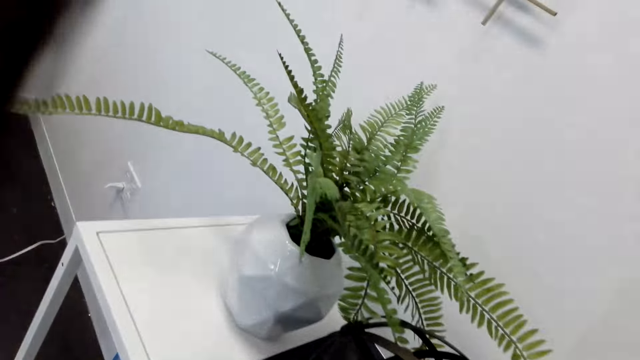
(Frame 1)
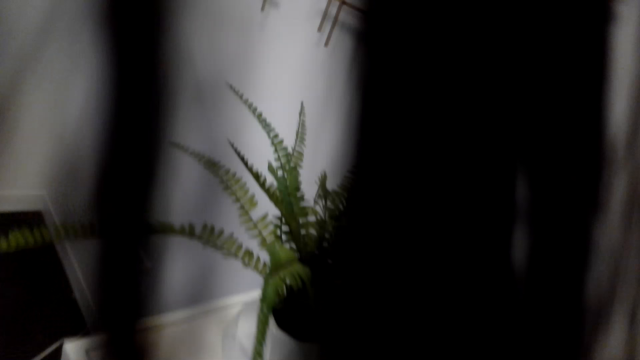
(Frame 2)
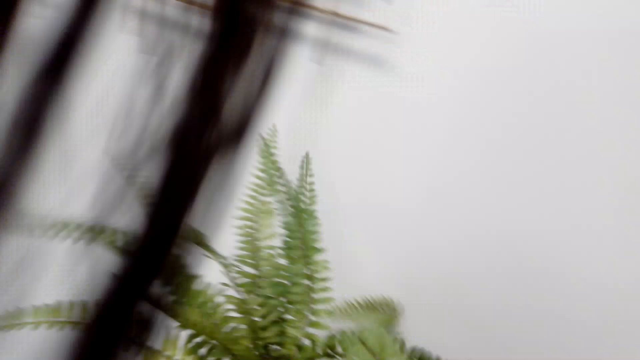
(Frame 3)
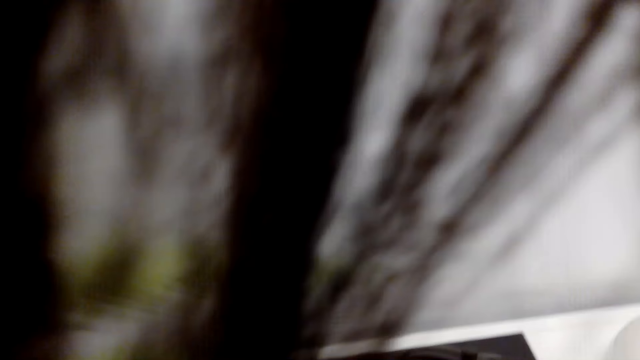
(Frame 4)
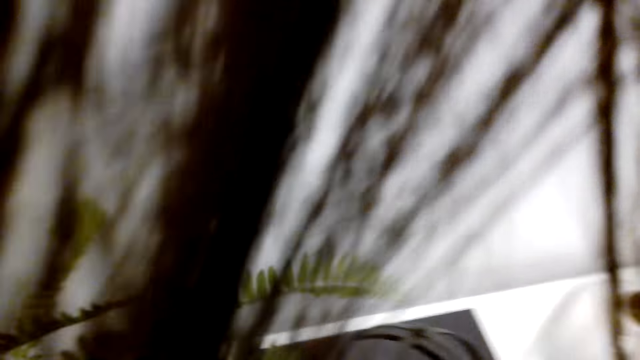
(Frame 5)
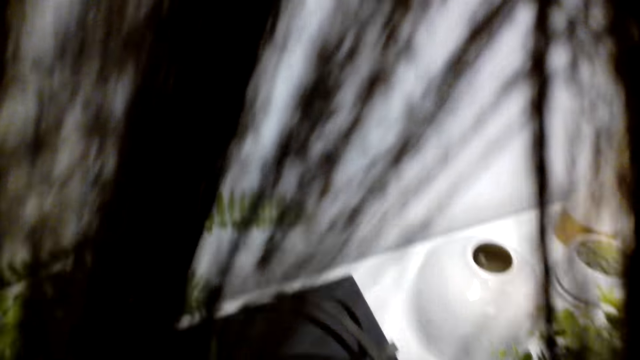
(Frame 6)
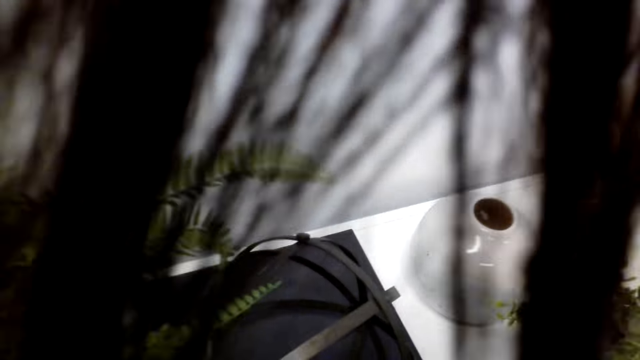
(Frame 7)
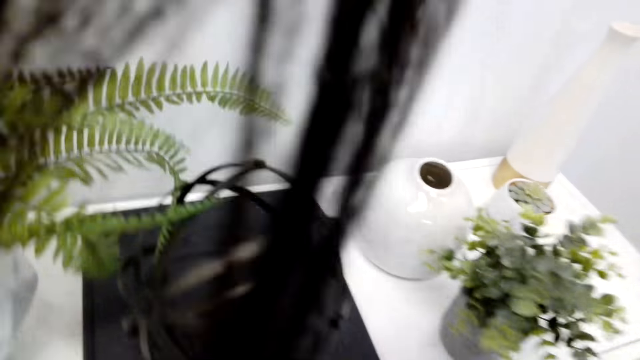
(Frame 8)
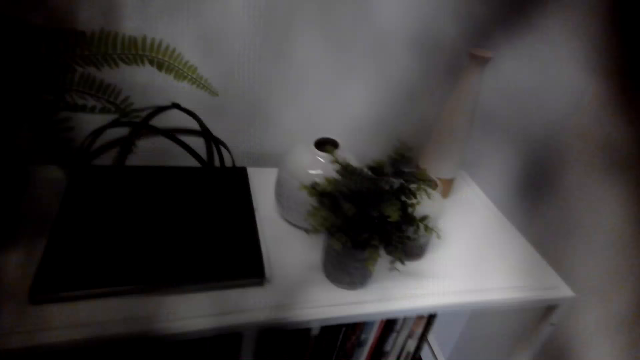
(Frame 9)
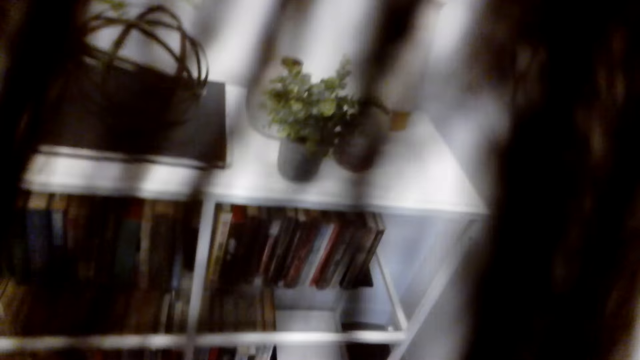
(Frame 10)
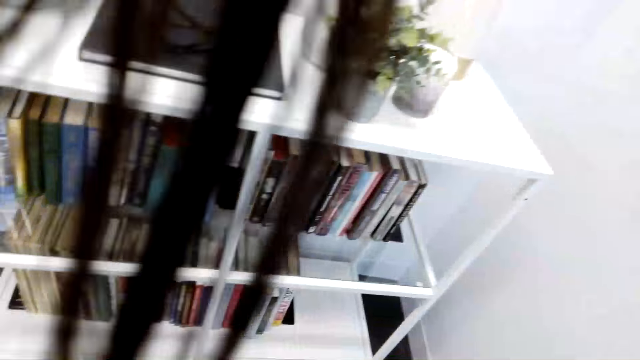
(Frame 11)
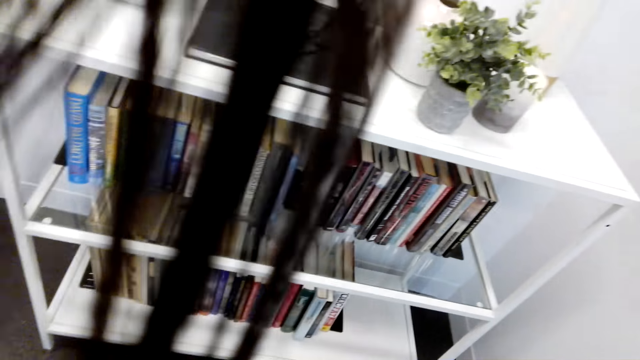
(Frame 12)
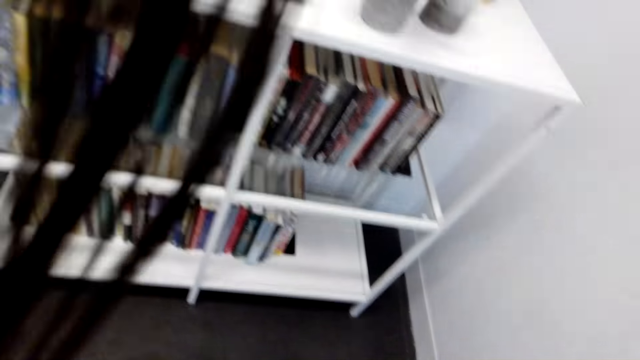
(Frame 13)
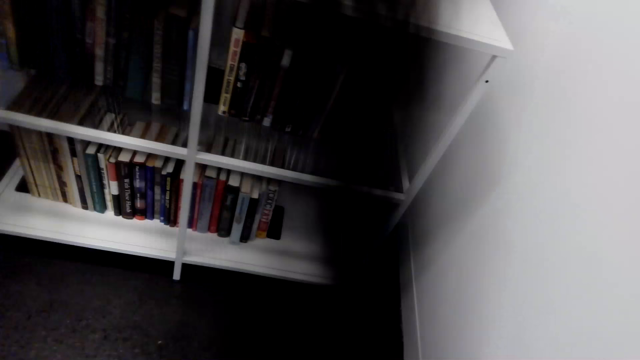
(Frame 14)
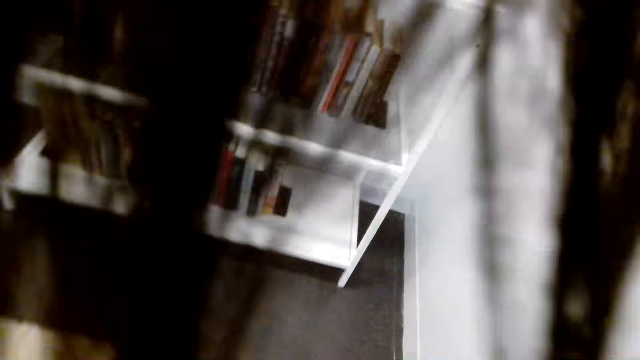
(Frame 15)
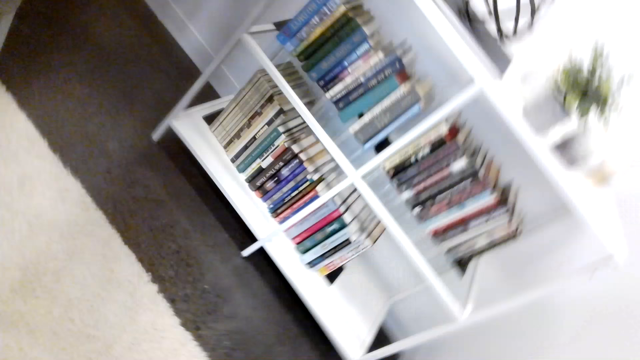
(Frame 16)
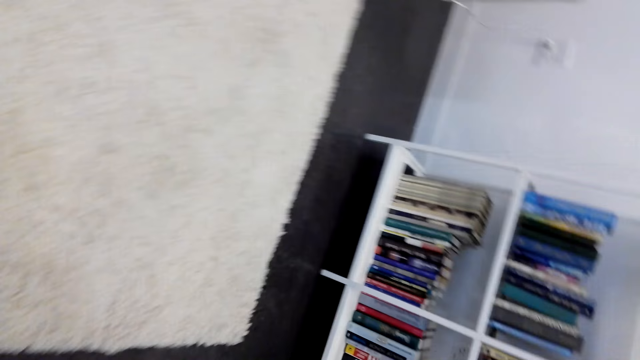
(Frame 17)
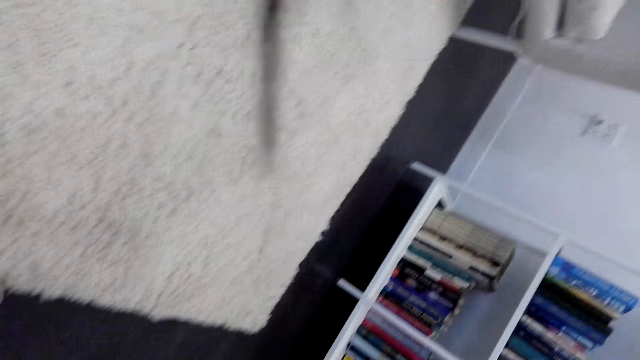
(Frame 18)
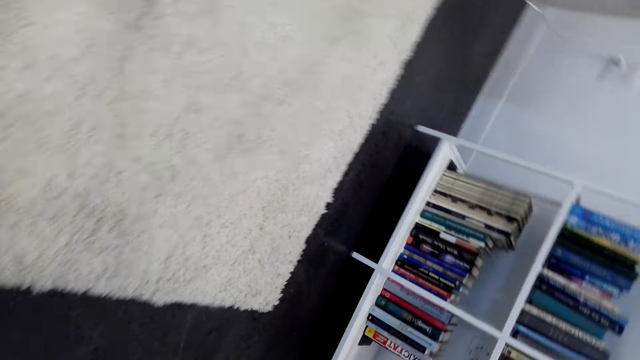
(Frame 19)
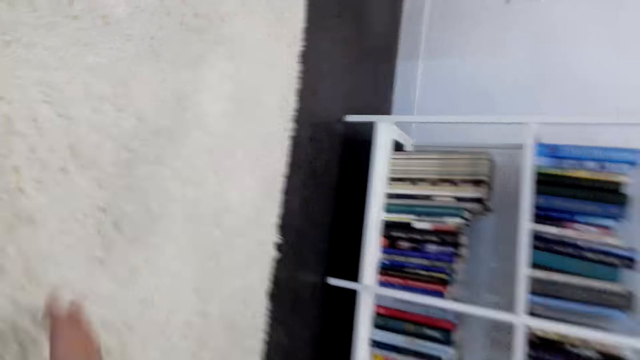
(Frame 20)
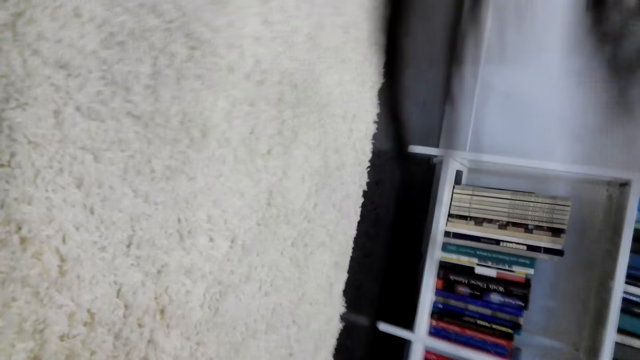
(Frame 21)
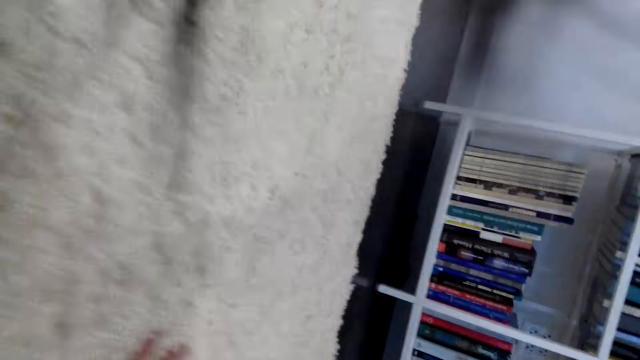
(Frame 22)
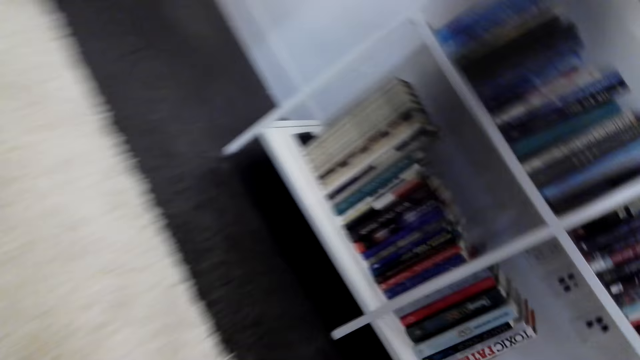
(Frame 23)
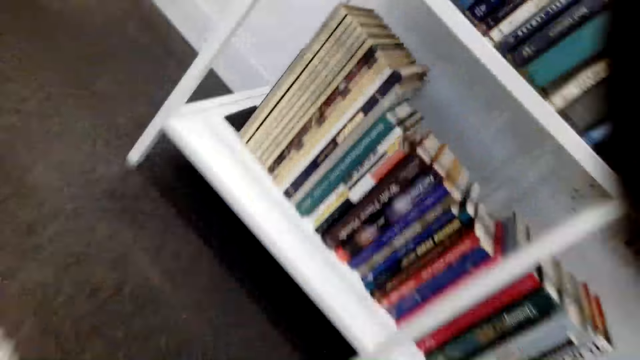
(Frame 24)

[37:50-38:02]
The camera wearer walks around. They look around.

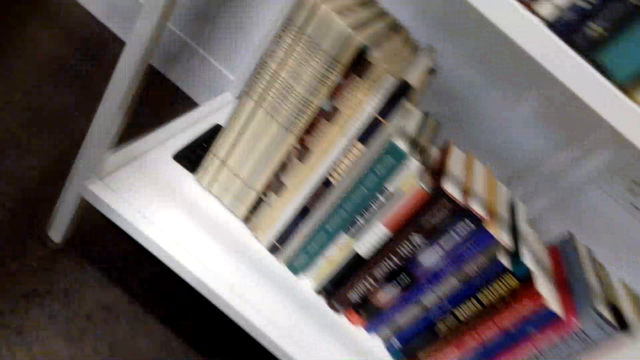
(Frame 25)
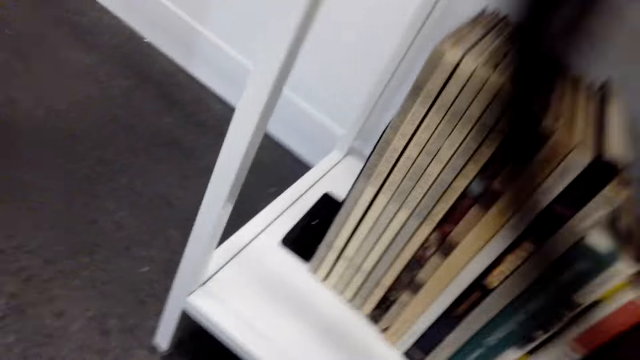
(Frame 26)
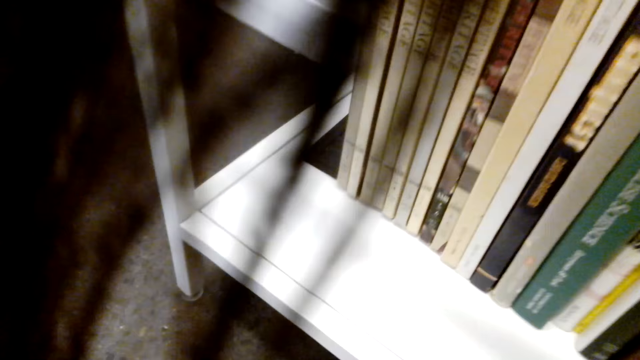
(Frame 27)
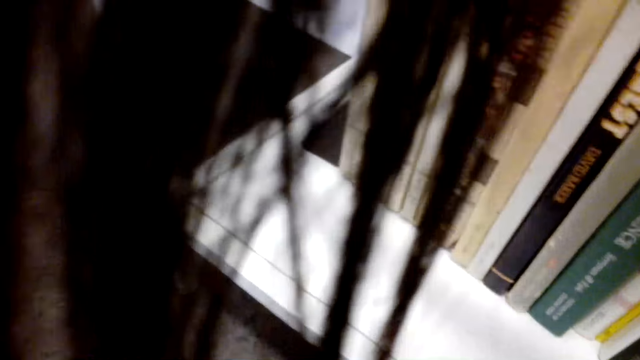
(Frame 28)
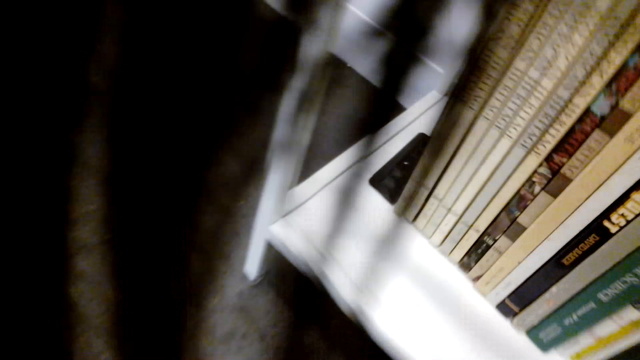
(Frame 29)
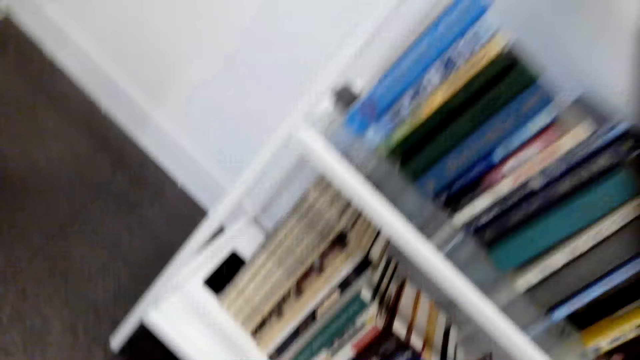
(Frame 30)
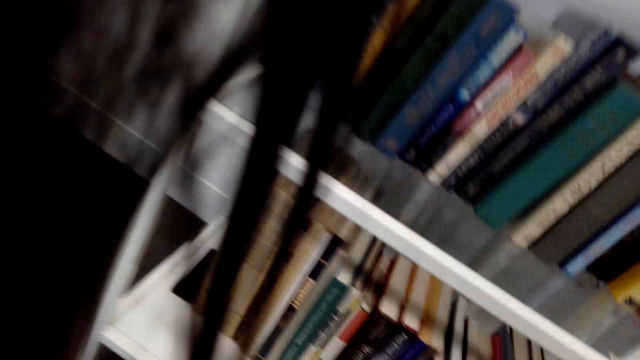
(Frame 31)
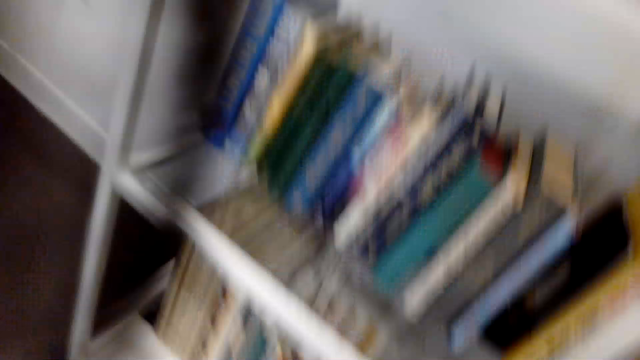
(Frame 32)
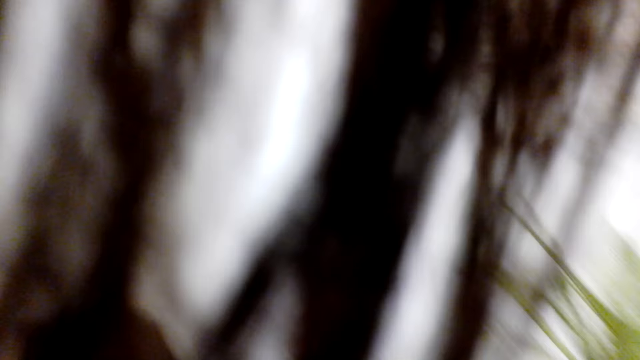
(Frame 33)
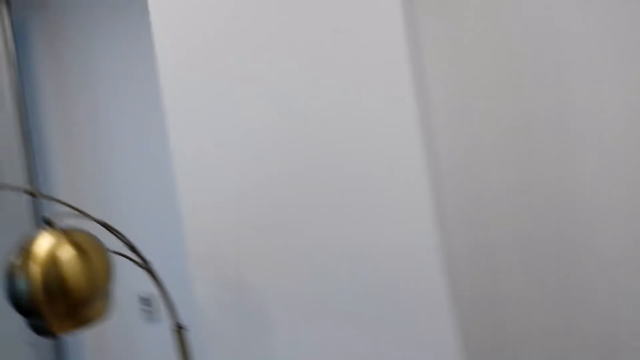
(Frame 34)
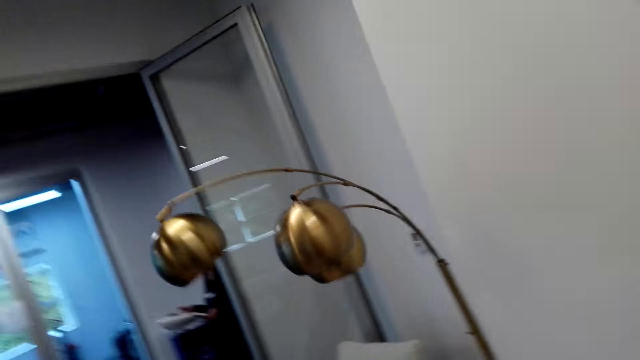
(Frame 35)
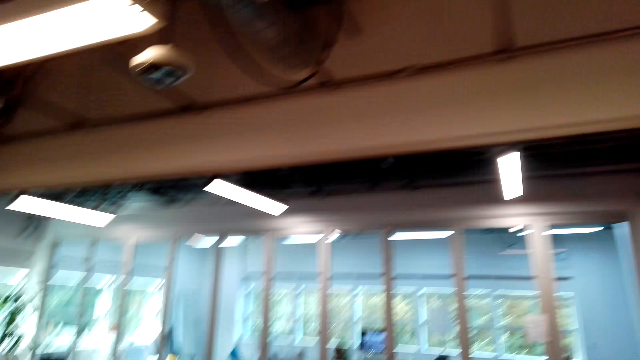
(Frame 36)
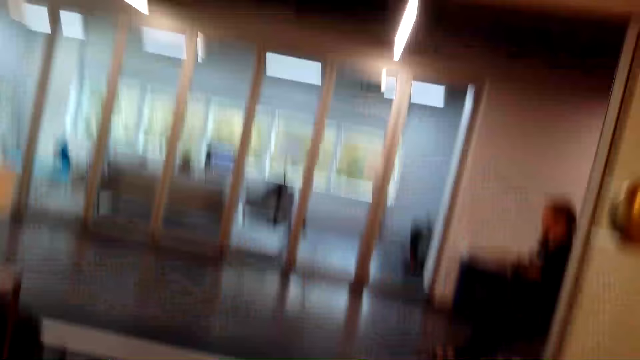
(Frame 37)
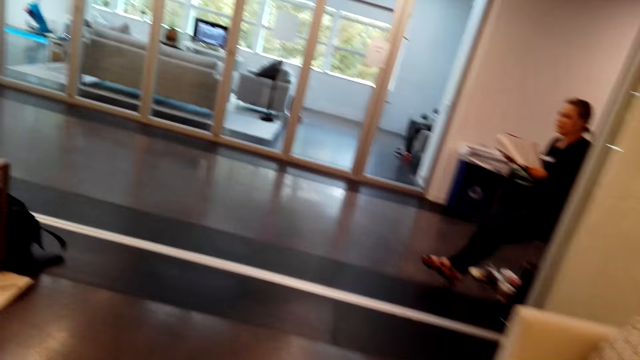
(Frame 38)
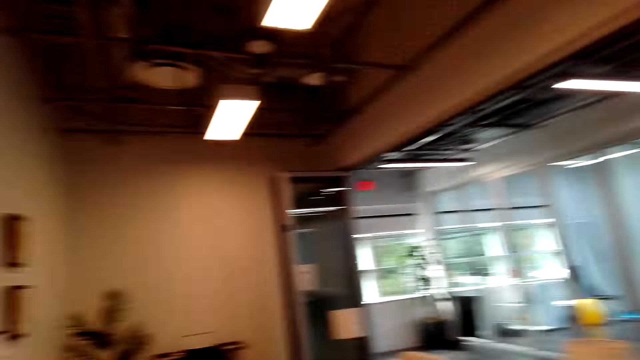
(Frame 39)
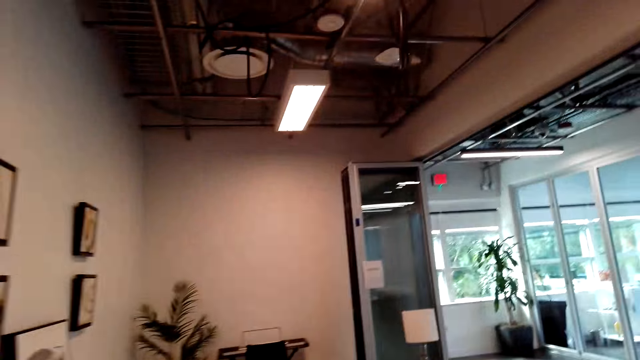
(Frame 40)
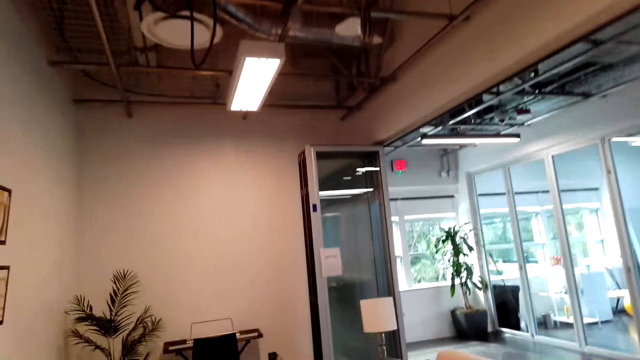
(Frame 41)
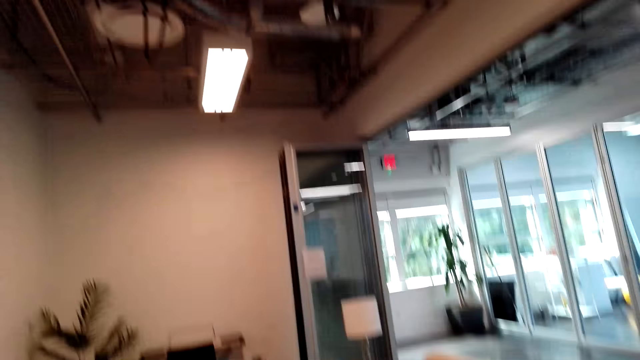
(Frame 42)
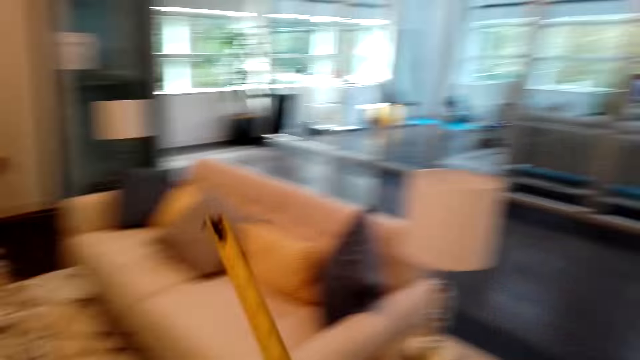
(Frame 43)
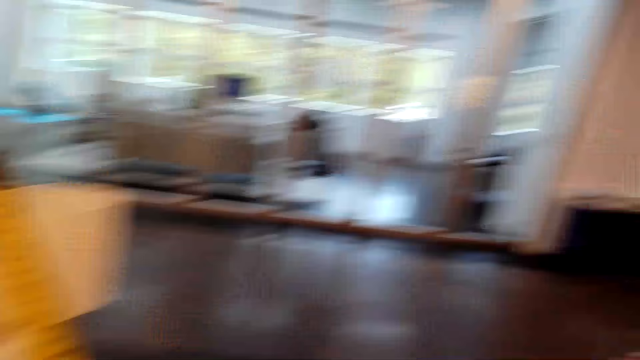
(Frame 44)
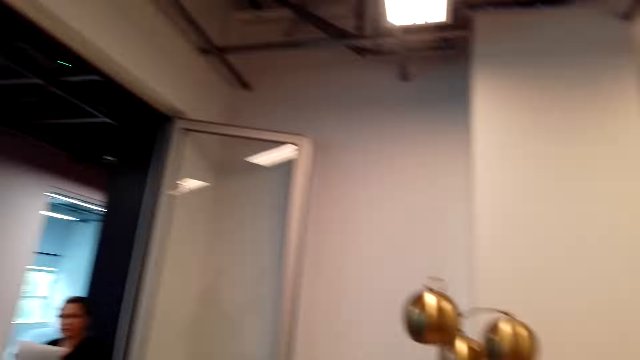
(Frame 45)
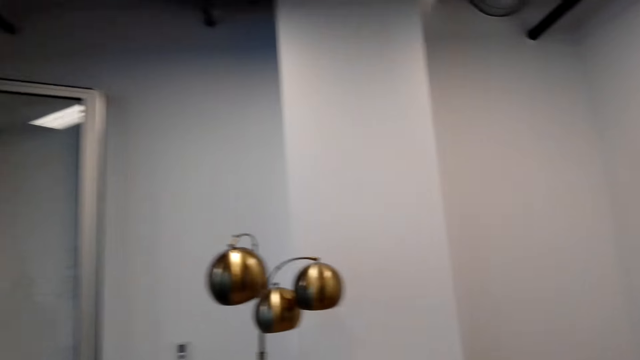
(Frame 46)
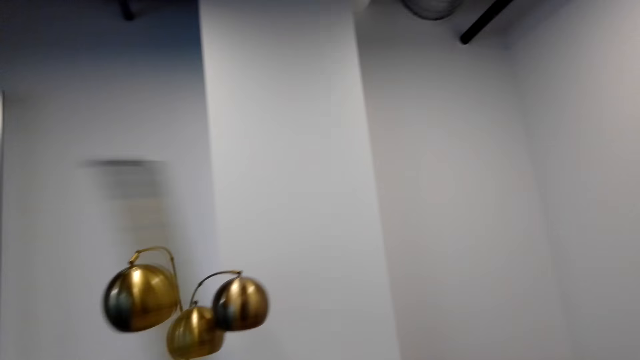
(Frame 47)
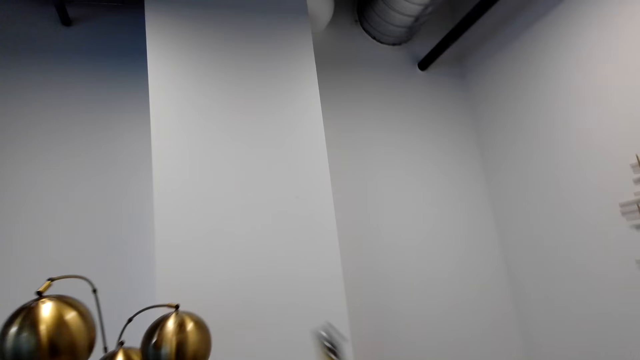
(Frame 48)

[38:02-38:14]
A woman holds a paper. The camera wearer looks around. They hold a tape measure.
